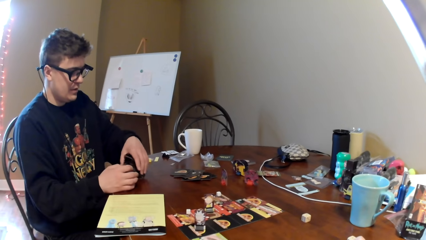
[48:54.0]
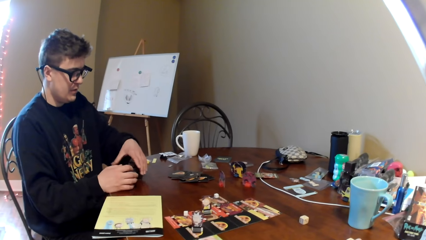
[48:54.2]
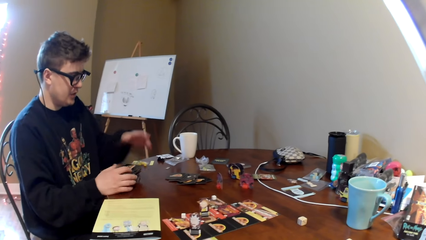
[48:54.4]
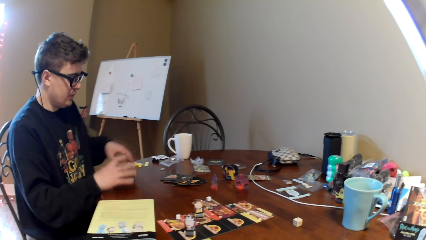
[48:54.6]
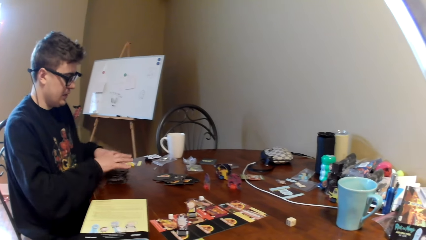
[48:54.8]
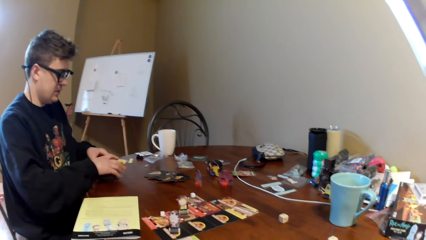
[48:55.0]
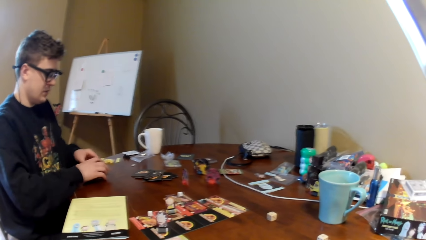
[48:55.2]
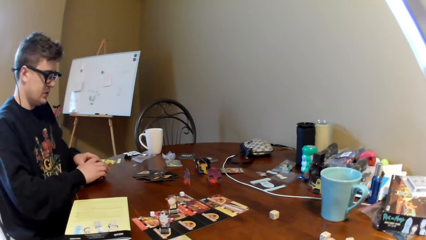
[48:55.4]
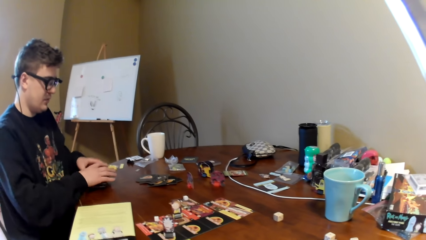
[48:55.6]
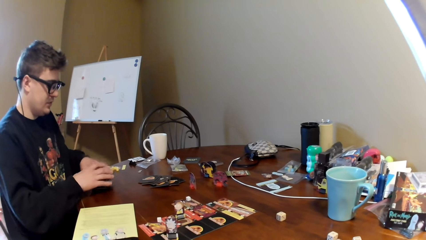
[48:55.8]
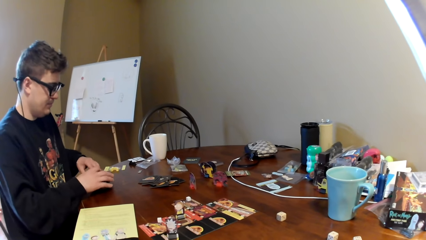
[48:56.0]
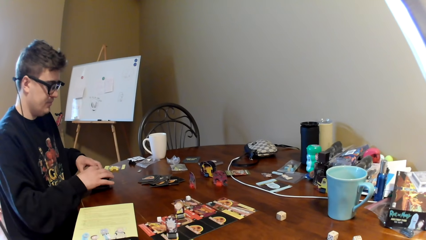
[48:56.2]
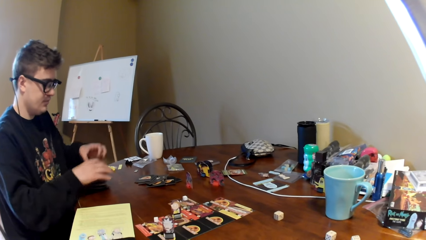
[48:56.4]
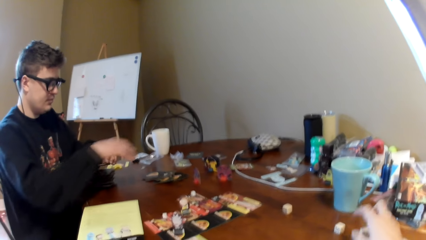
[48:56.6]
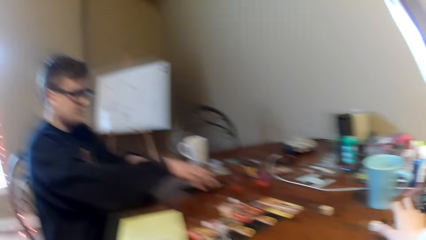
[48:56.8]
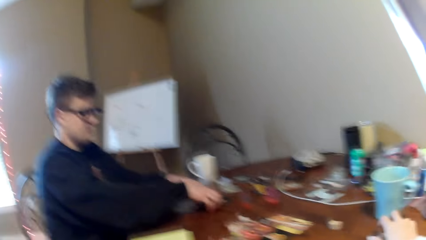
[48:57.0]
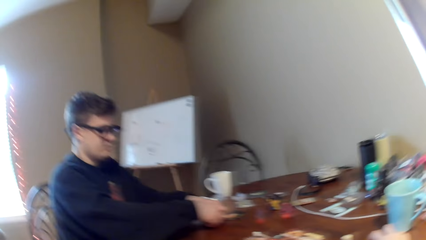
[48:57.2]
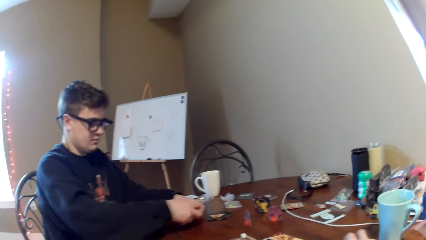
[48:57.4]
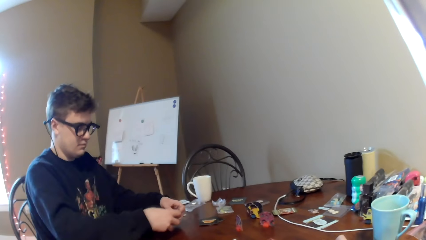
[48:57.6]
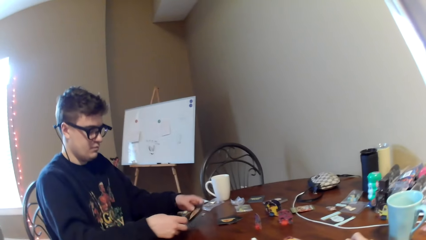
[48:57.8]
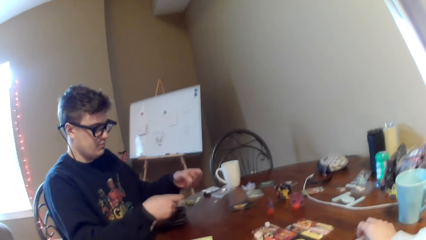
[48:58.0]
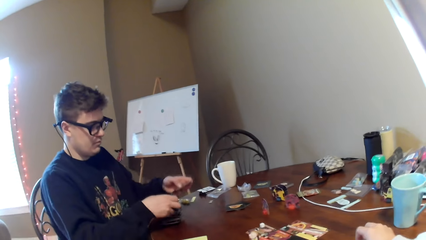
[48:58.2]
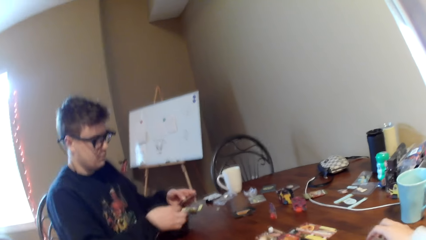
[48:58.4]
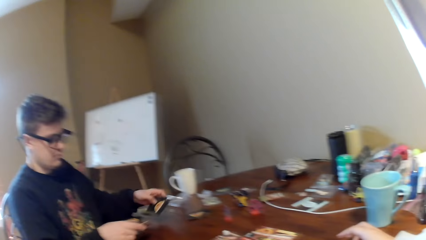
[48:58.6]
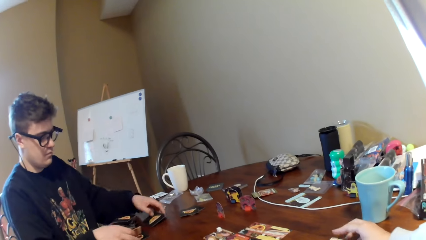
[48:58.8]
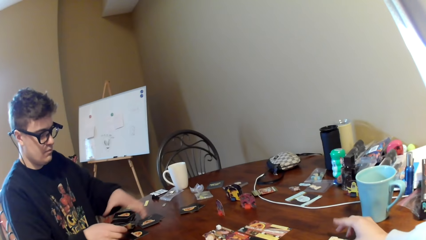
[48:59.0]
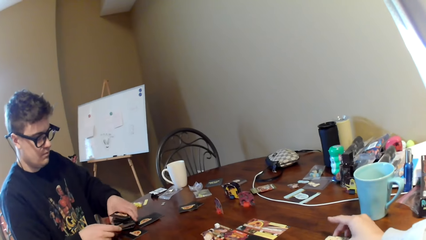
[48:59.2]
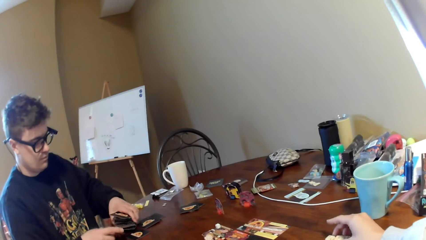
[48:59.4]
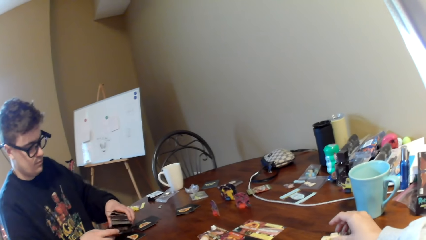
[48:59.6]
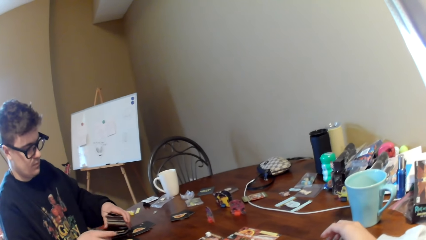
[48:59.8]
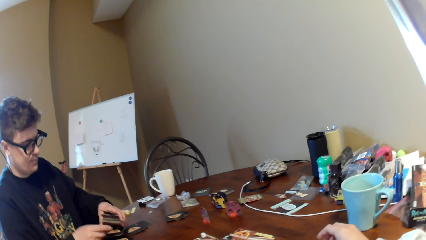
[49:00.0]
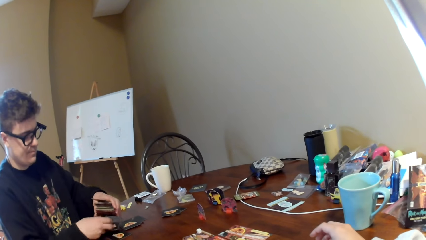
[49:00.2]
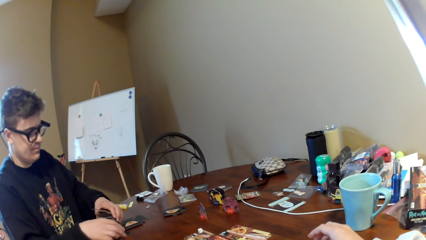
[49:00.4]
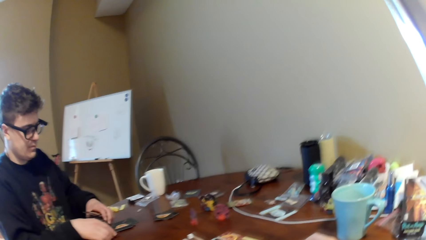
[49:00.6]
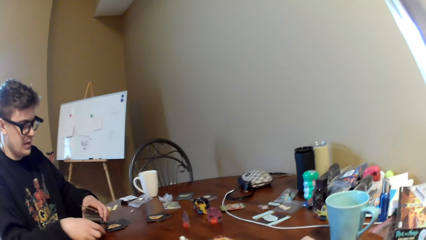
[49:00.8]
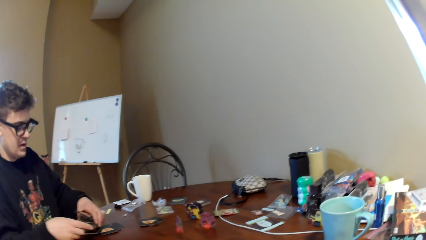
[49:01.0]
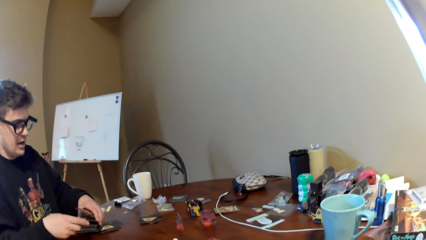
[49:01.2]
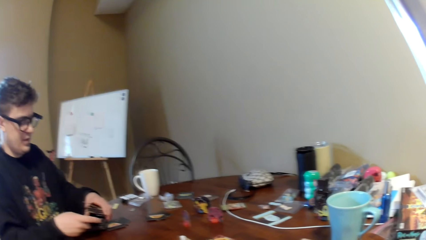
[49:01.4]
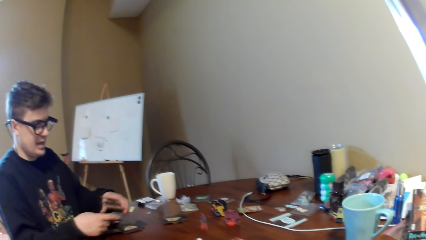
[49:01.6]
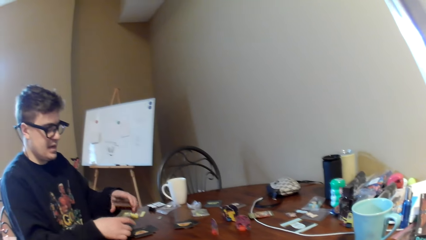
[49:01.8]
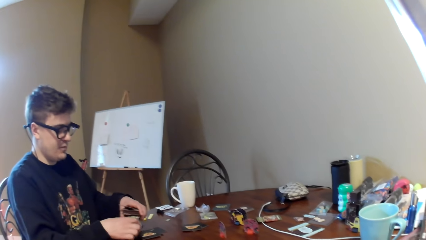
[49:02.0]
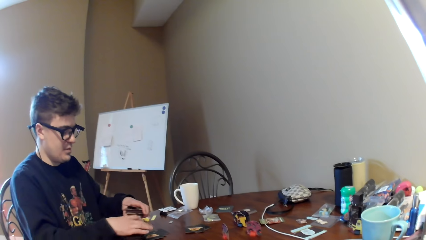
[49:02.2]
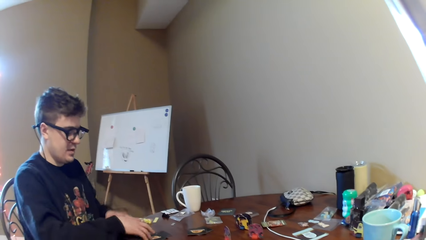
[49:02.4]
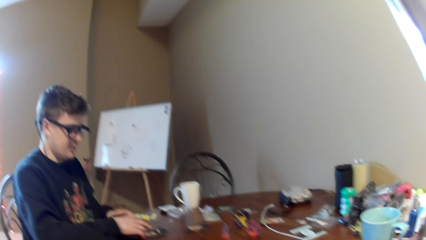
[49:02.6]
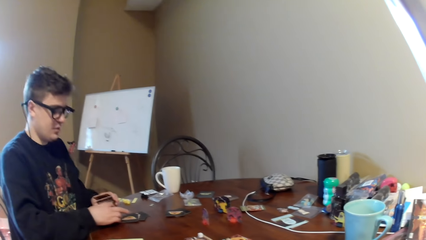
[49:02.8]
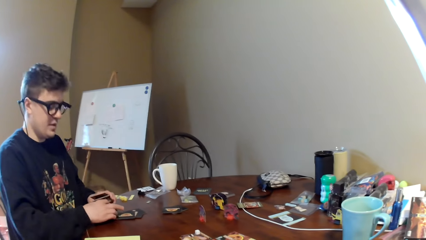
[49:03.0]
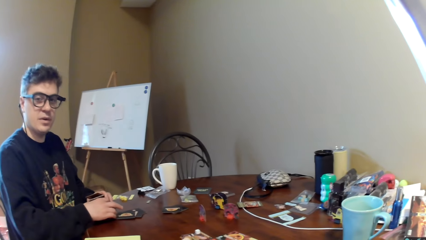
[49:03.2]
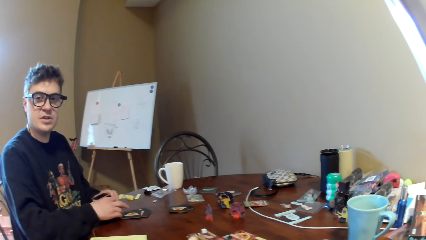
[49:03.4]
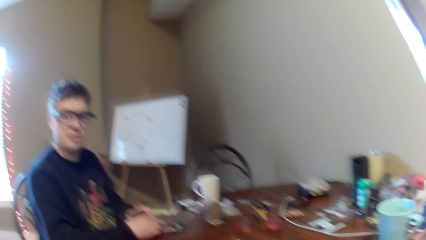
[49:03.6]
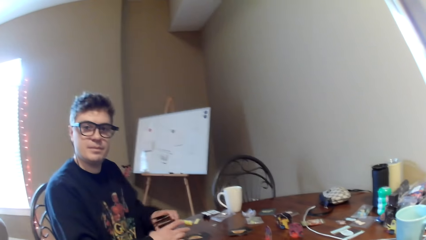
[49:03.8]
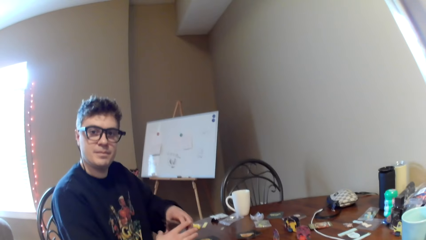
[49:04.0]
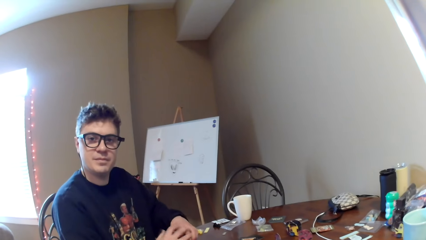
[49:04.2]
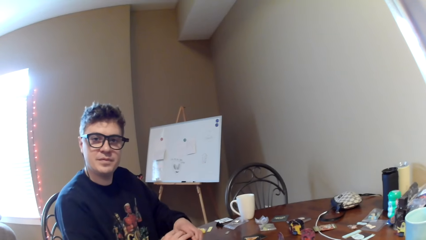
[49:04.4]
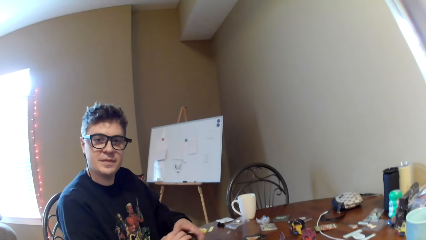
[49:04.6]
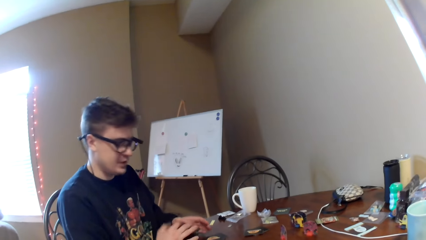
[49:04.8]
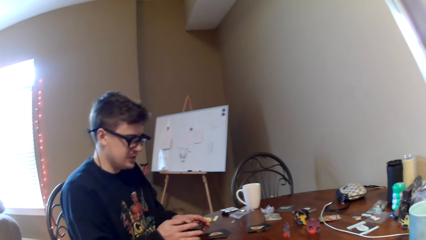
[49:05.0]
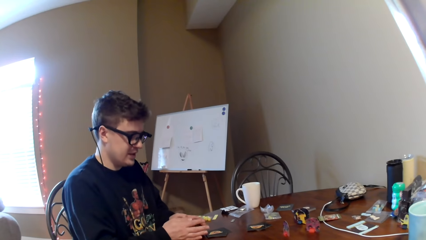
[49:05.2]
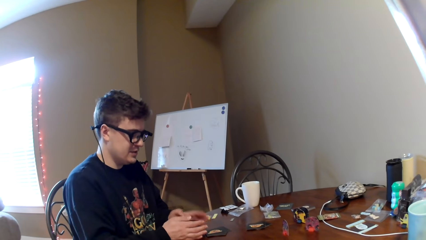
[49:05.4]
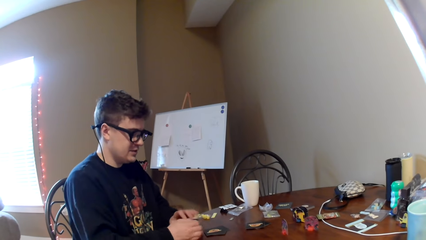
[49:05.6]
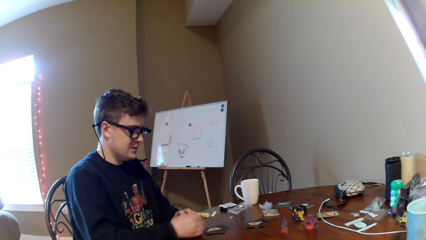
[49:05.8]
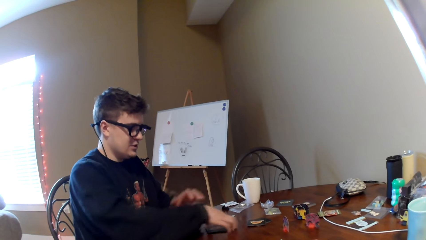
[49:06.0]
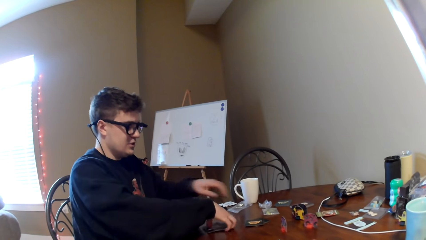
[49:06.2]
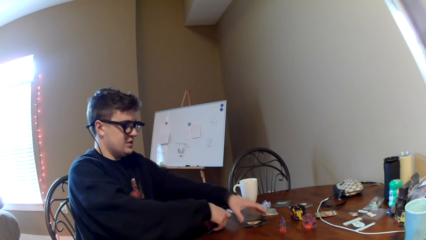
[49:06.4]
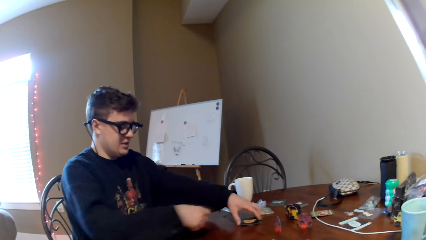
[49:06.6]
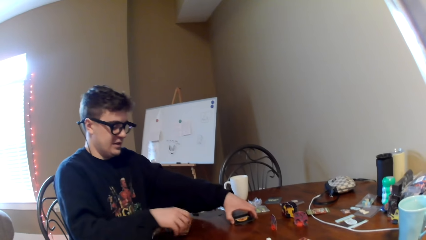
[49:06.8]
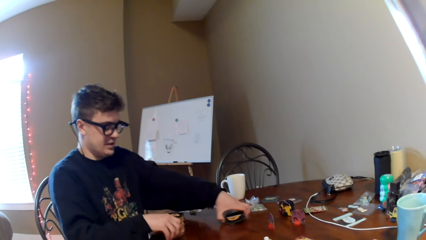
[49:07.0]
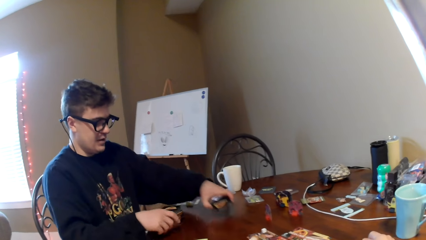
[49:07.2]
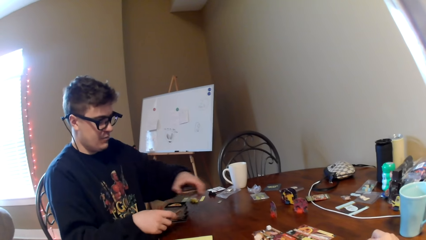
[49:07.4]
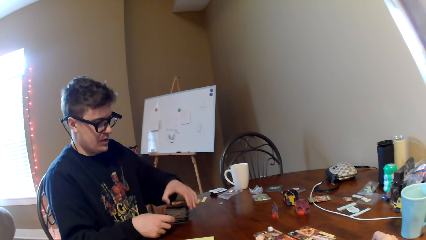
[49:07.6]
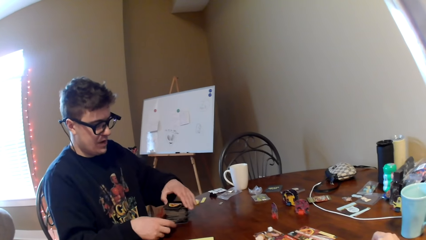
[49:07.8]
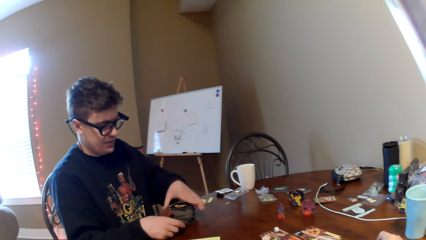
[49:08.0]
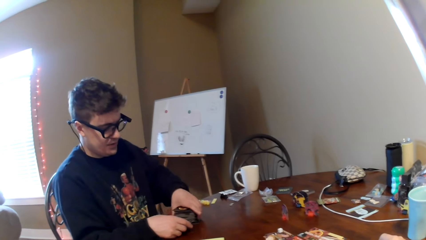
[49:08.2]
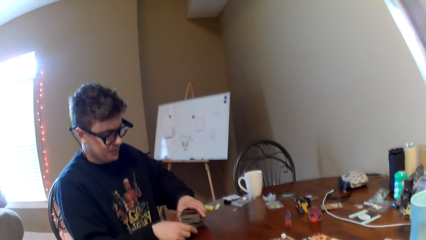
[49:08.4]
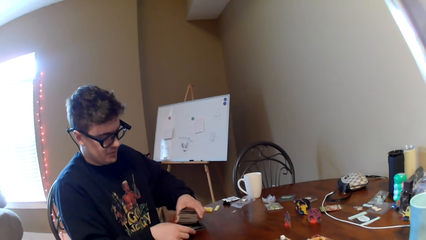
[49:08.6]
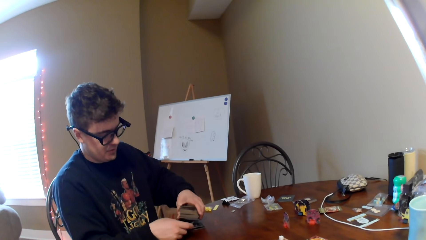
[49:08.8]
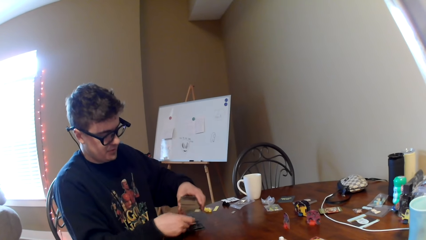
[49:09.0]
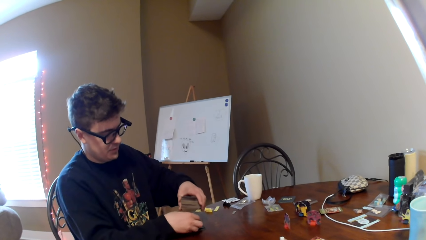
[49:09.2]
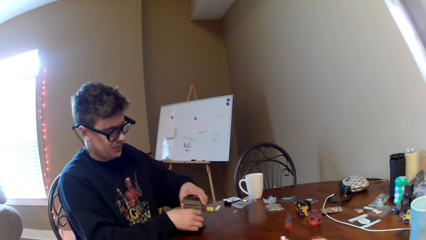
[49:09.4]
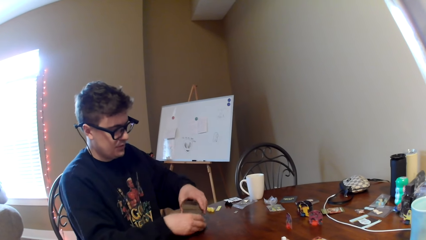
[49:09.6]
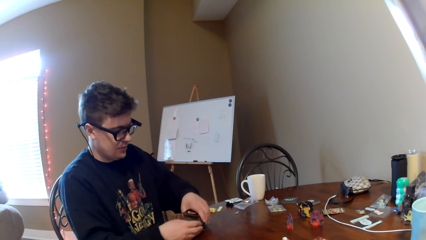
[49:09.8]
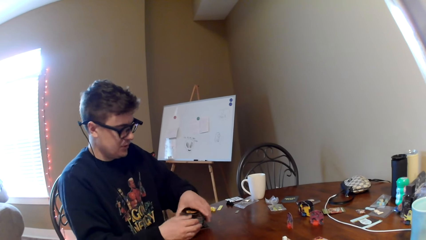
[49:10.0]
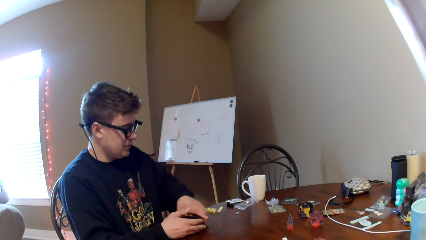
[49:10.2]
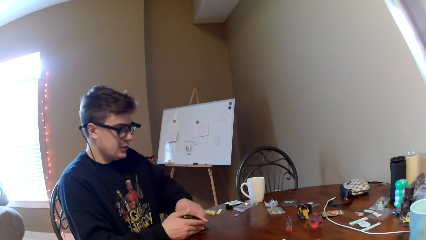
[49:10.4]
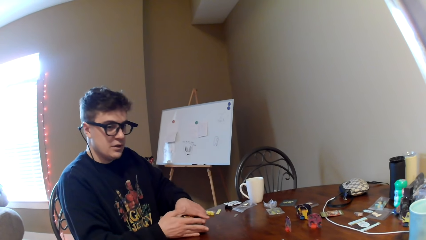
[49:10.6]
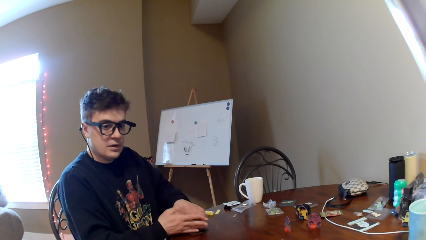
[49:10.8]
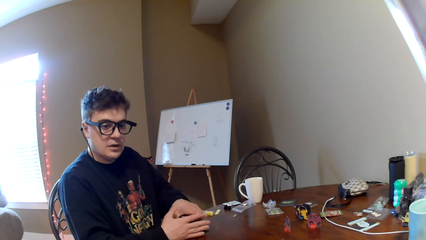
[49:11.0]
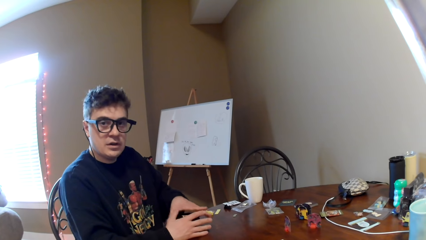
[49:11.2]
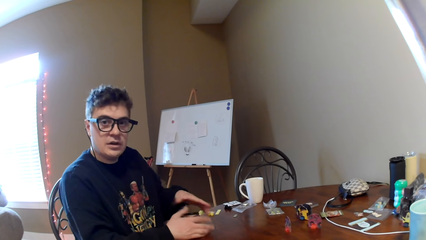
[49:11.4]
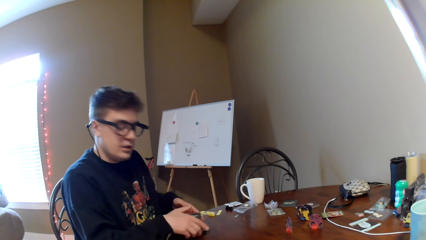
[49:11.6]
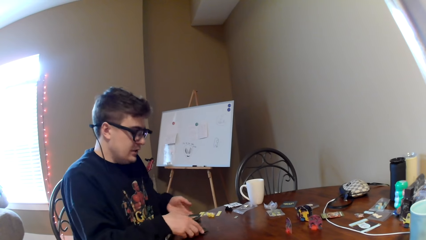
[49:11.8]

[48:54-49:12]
A man talks to the camera wearer. The camera wearer moves the dice on the table. They touch on the table. The man talks to the camera wearer. The man looks at the camera wearer. The man arranges cards. The camera wearer responds to the man.
